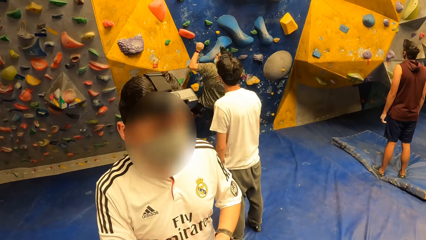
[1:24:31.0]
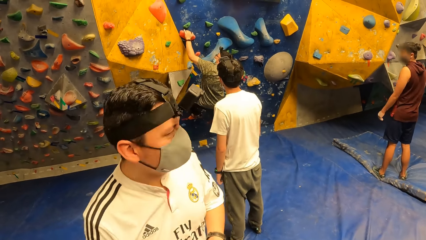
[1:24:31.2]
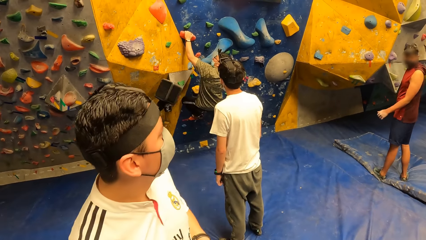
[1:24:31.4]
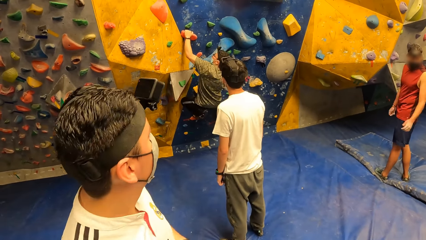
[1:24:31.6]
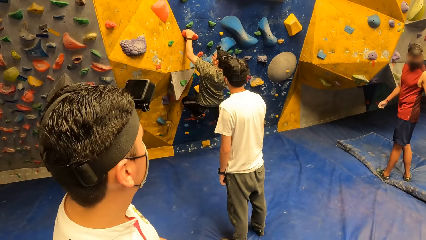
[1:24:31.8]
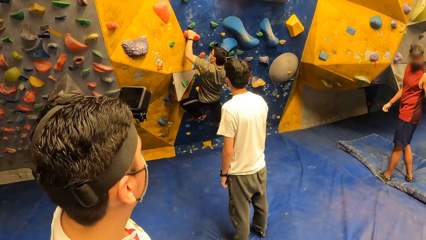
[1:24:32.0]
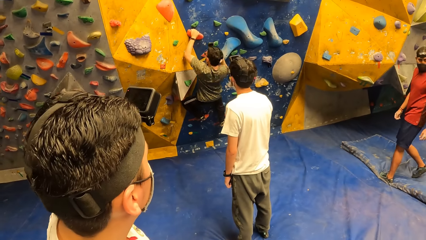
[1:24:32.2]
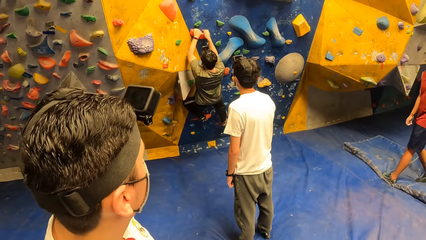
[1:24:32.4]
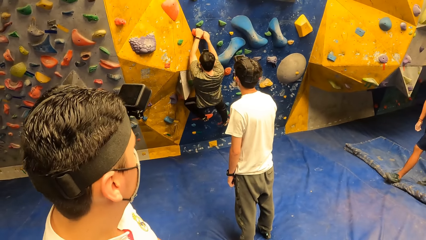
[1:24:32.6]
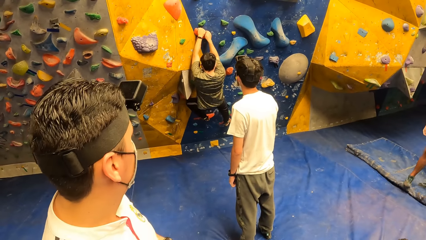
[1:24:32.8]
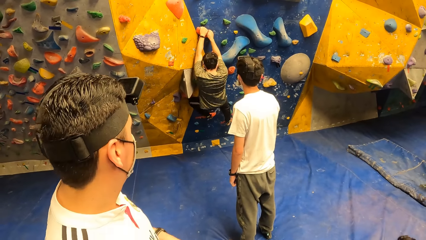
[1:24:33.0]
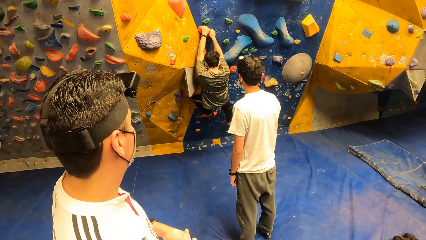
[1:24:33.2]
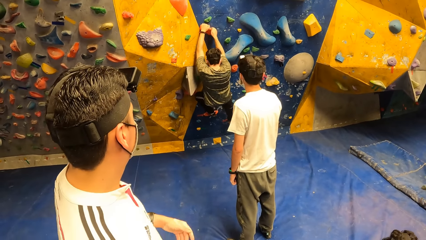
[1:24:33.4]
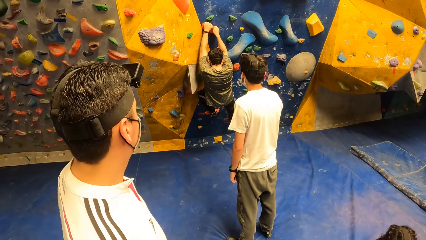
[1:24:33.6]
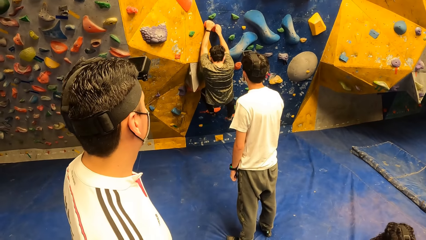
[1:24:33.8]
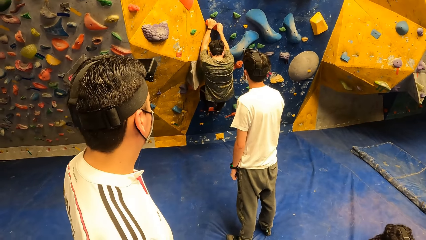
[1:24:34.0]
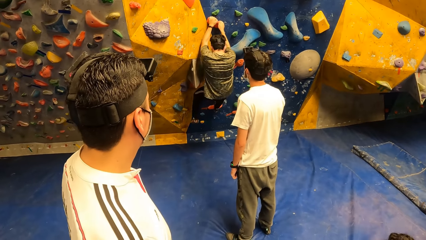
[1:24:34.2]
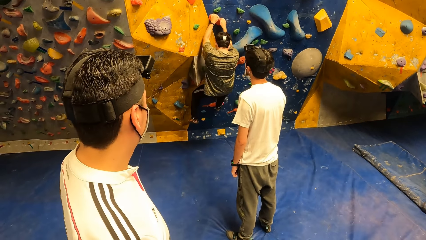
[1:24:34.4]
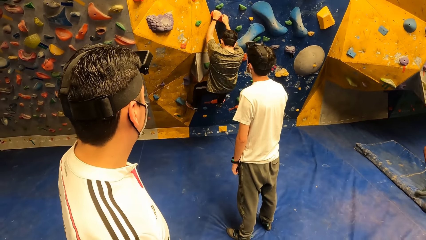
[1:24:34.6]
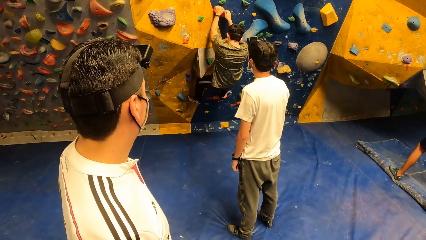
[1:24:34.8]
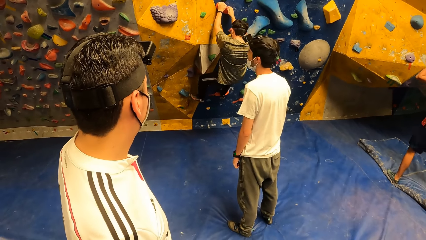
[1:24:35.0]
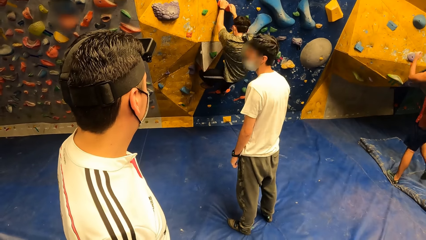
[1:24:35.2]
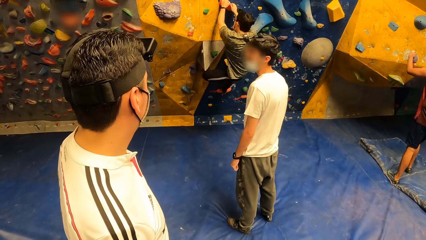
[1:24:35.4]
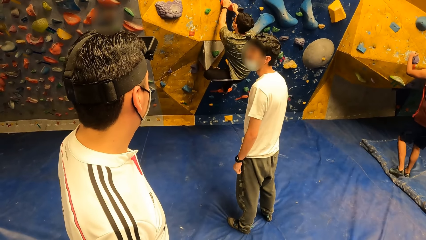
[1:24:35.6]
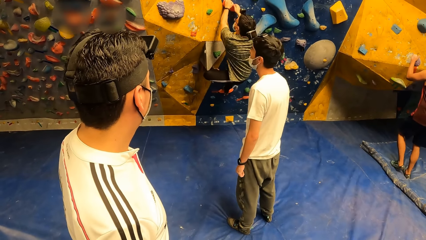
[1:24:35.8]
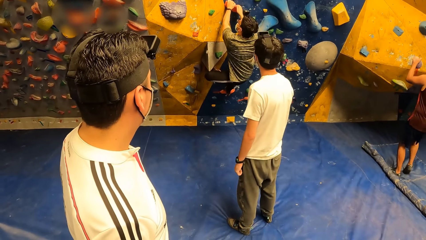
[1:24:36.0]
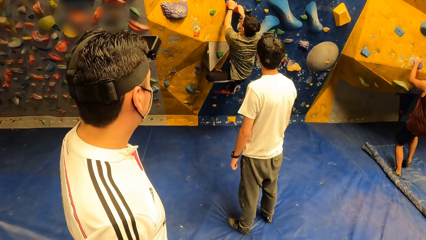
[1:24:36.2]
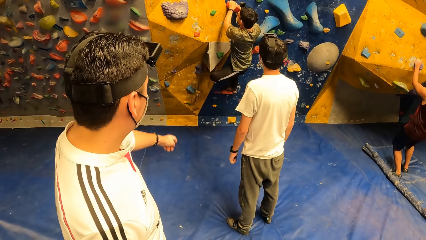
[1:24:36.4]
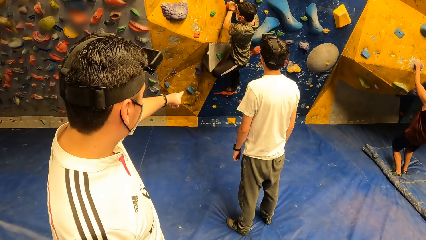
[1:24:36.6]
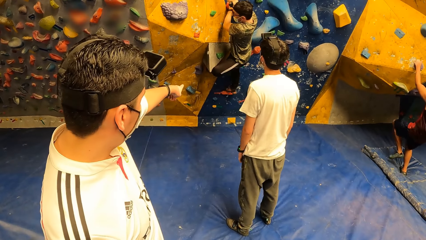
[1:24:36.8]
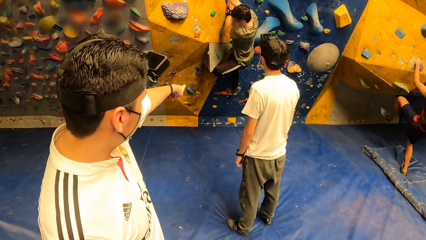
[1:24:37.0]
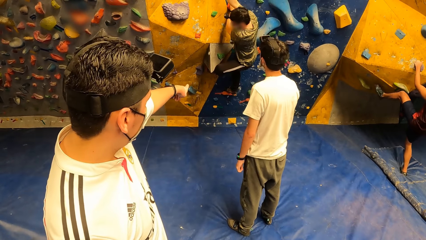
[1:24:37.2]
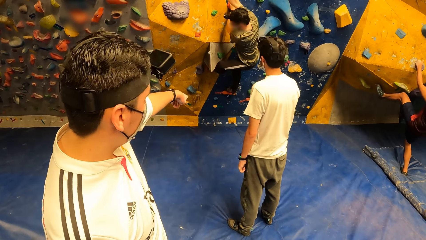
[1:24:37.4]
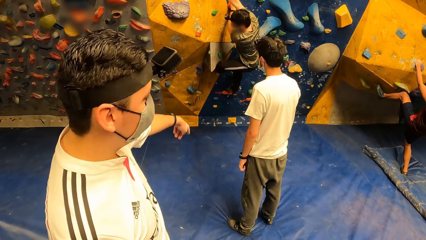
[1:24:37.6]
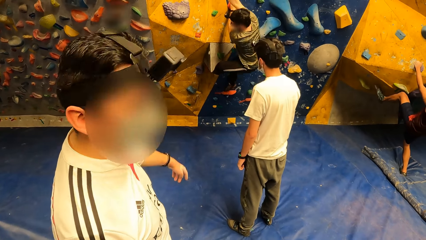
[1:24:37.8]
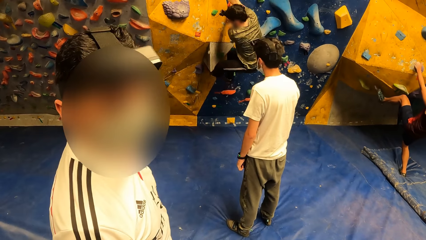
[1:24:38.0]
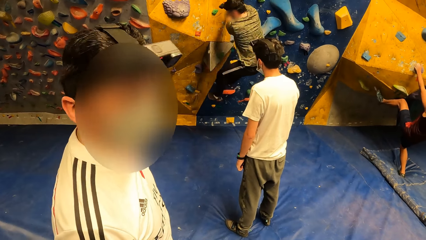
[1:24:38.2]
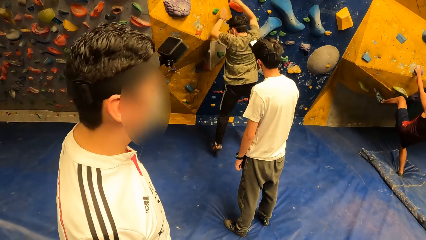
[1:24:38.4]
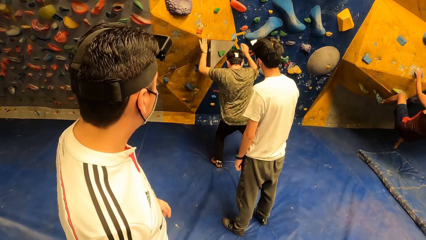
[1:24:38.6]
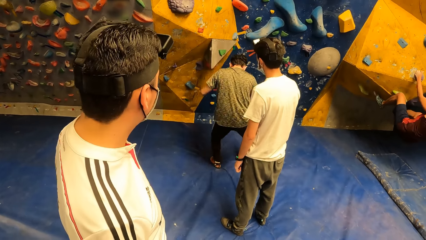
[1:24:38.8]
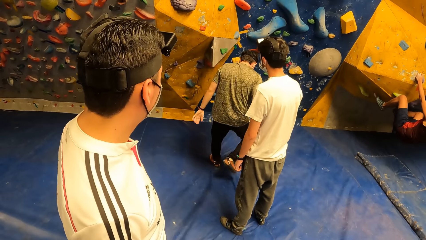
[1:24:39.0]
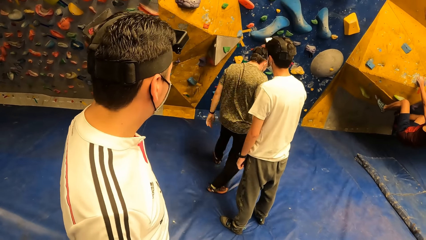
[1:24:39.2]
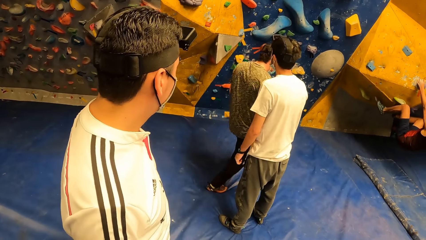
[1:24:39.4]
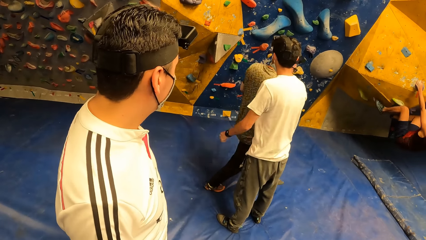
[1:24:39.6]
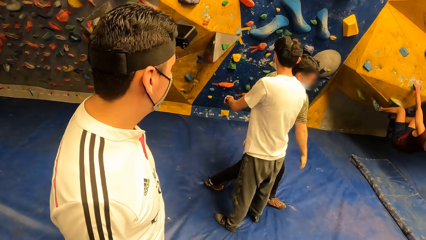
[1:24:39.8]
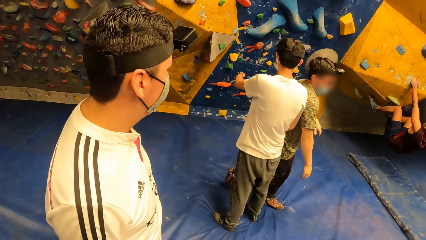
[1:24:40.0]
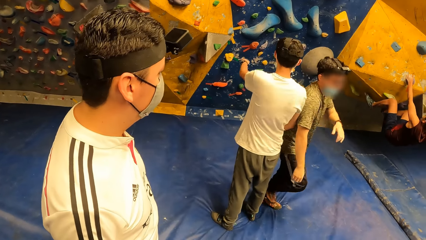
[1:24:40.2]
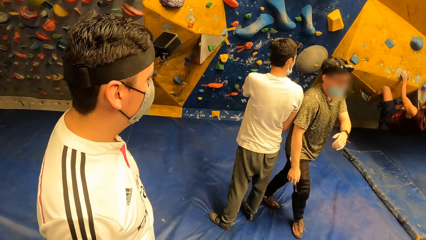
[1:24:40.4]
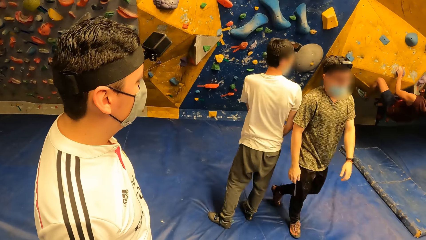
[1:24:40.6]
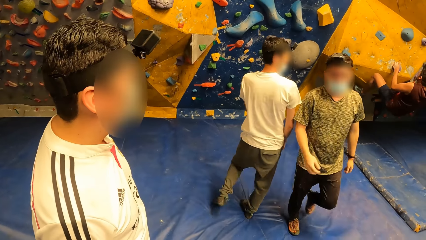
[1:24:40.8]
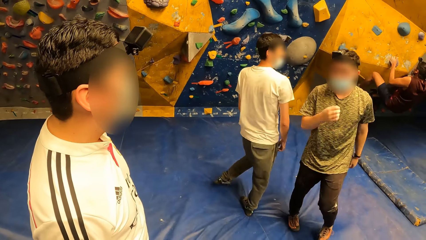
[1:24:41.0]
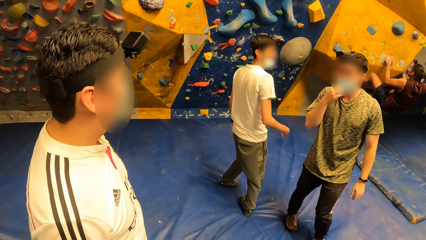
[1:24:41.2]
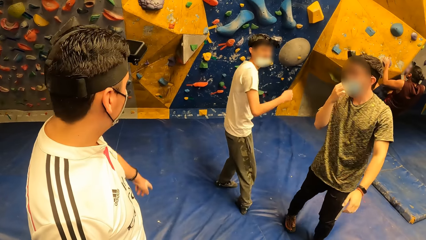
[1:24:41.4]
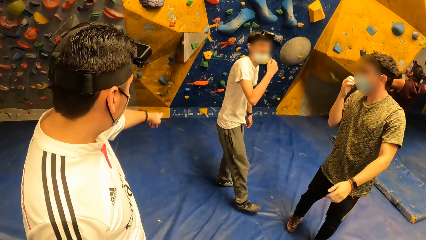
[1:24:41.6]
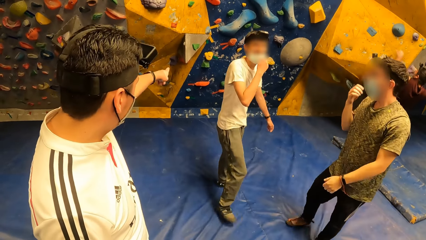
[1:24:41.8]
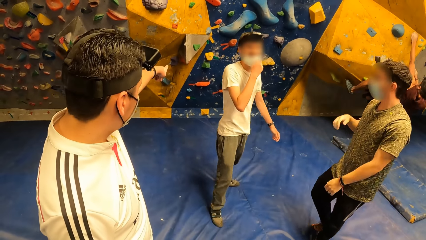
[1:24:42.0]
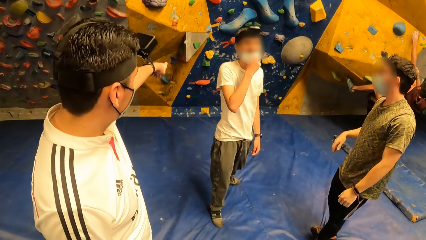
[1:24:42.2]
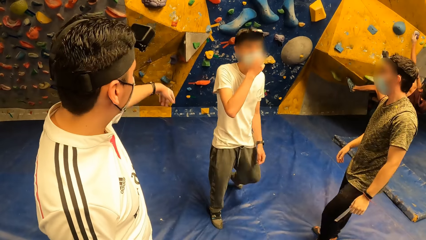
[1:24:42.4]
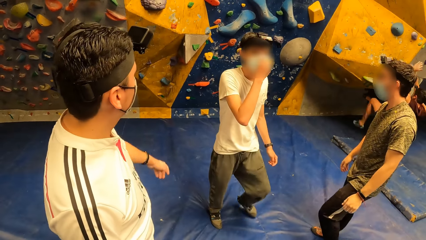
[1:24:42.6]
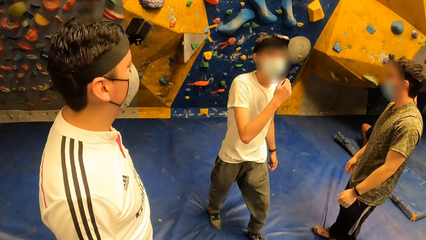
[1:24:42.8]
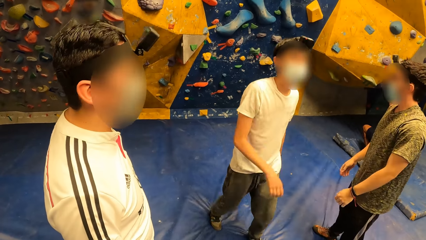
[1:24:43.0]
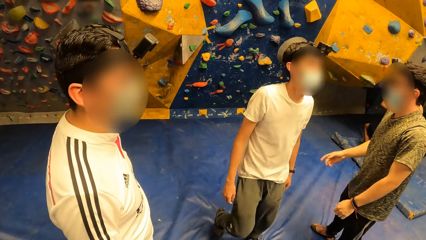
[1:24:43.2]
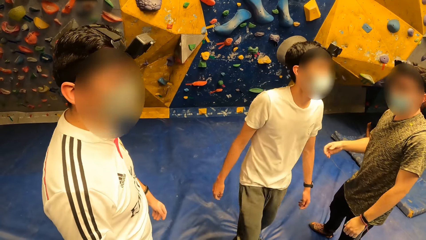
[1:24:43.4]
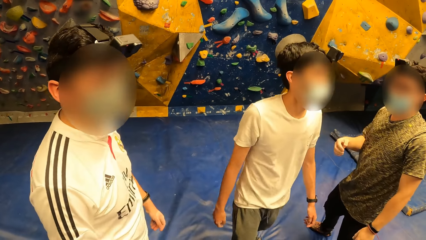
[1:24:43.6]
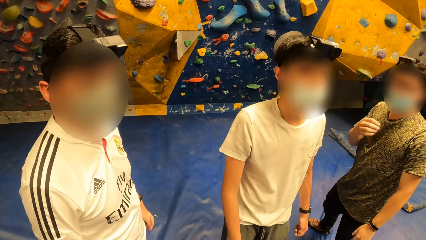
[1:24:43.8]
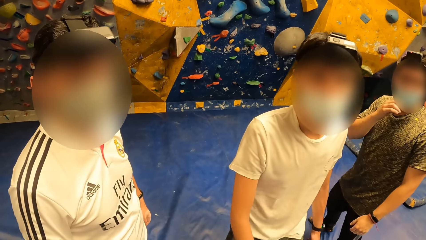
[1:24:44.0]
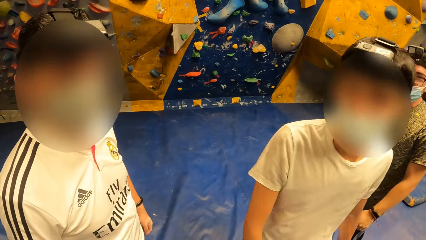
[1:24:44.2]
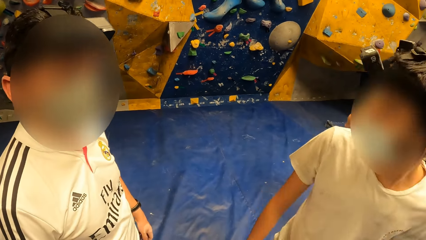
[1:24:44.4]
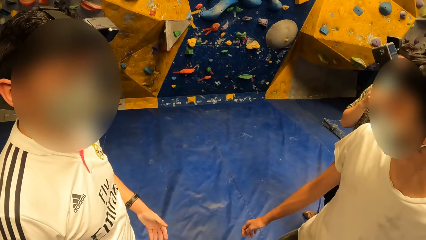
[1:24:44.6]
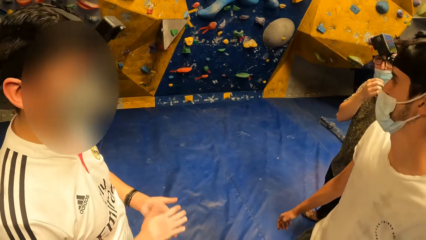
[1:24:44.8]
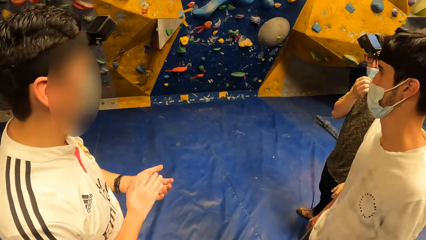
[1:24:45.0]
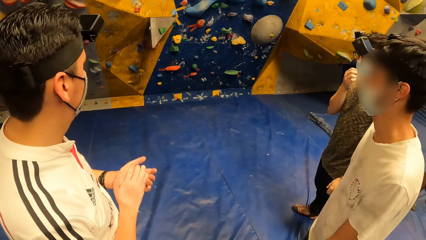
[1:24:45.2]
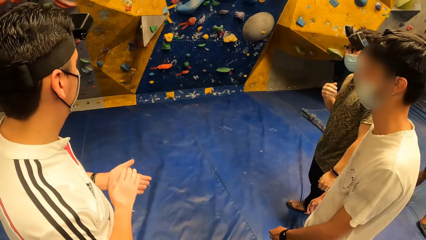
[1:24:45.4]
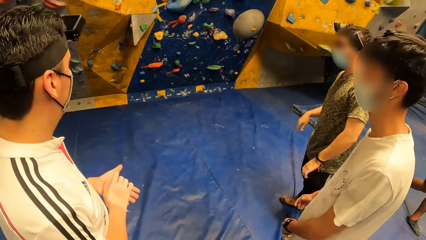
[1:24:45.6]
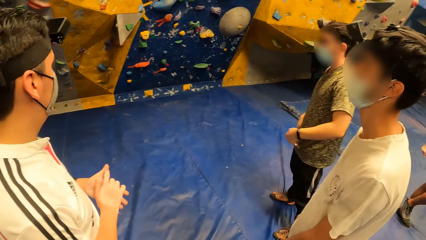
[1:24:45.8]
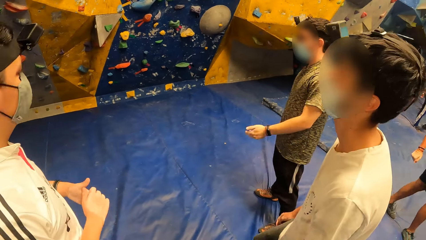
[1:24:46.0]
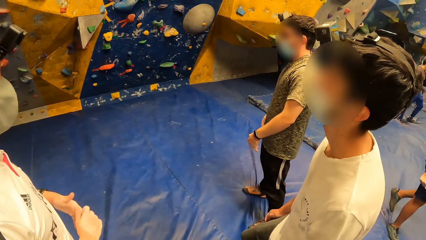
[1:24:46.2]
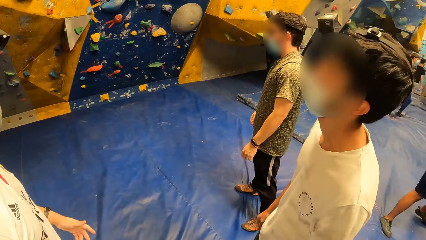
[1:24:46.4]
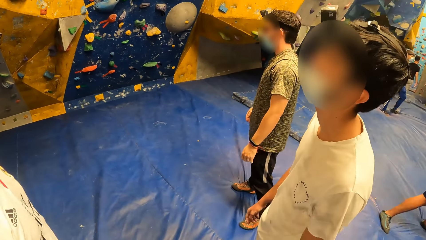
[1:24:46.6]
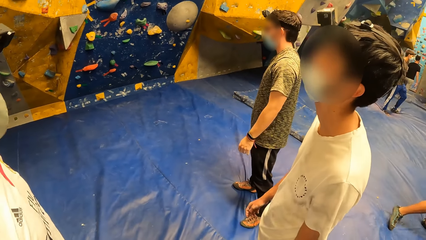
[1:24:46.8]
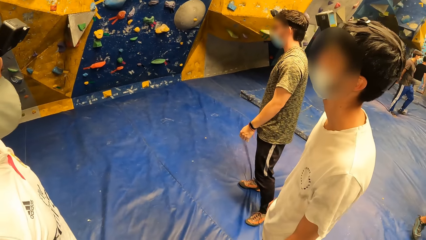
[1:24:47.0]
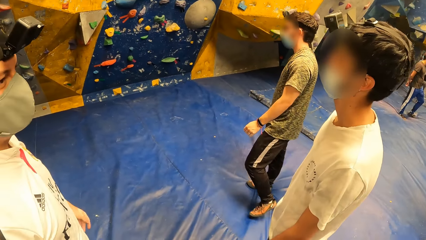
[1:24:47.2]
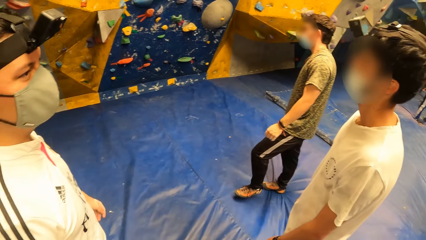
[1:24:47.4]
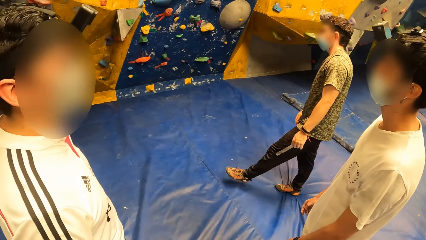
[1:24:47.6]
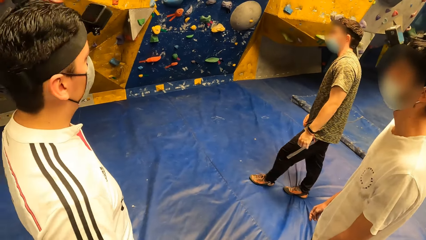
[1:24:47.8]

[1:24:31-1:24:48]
A man climbs the wall. The camera wearer looks around. The man jumps off the wall. Another man climbs the wall. The other man jumps off the wall.
